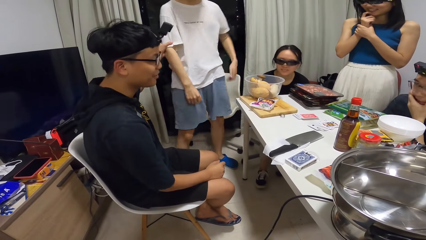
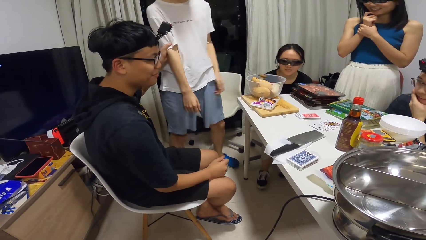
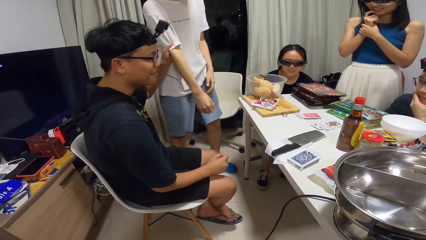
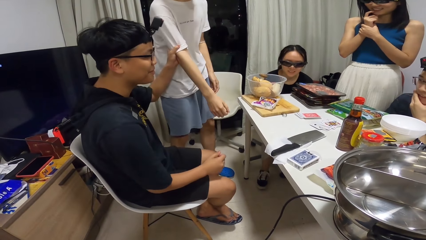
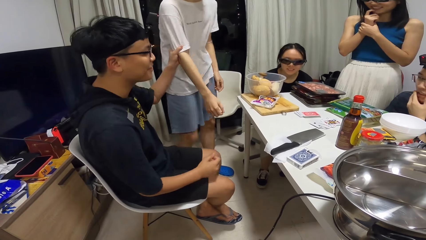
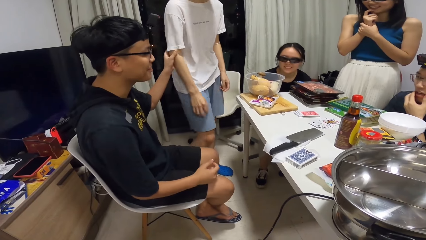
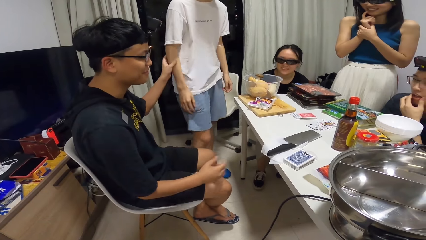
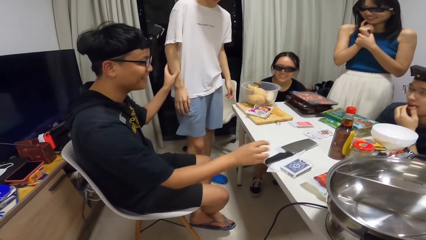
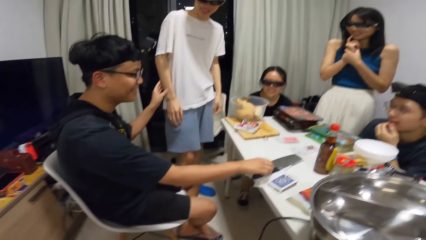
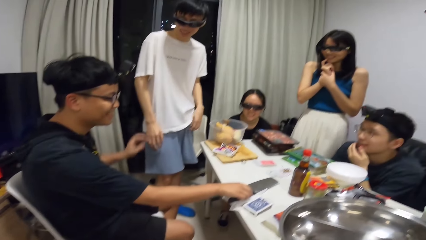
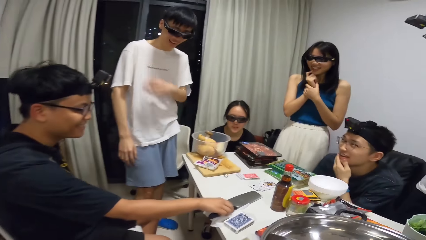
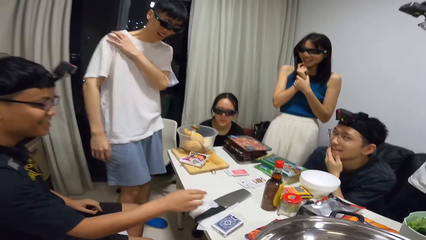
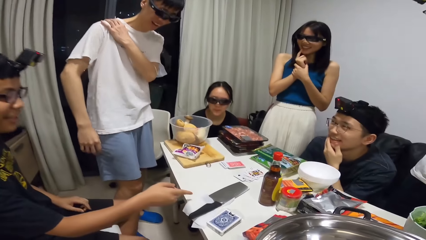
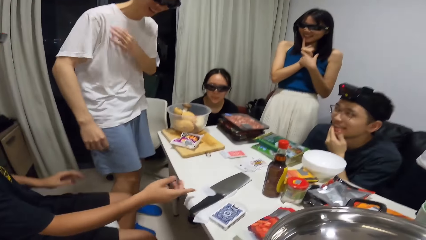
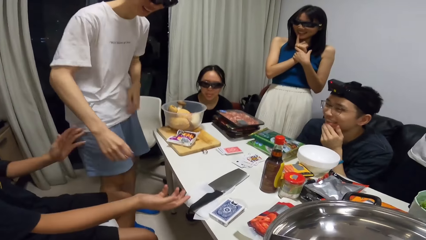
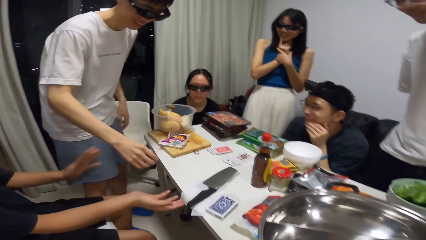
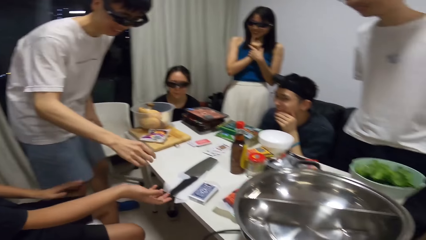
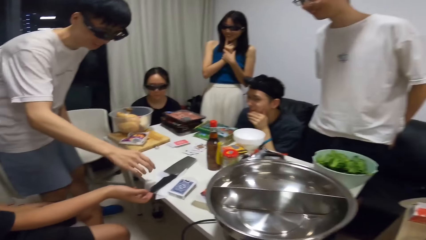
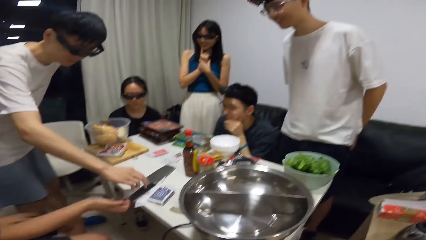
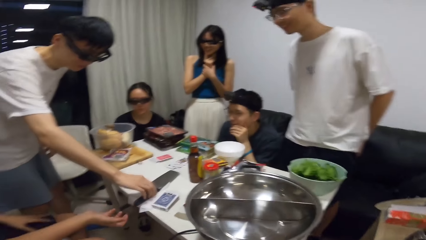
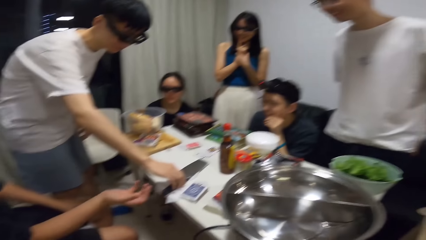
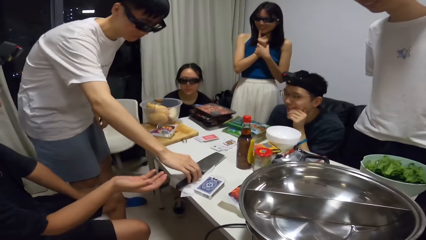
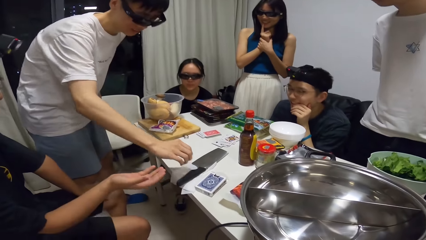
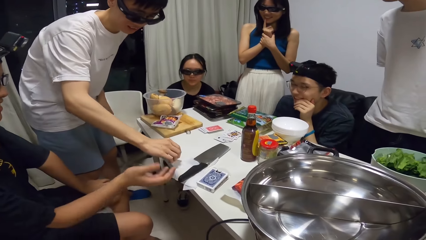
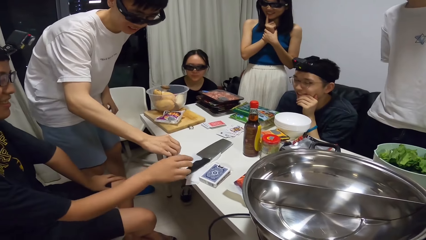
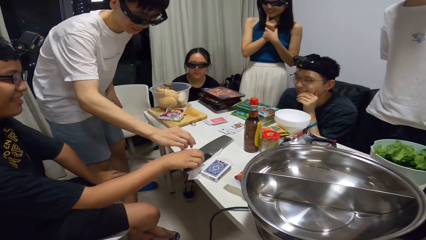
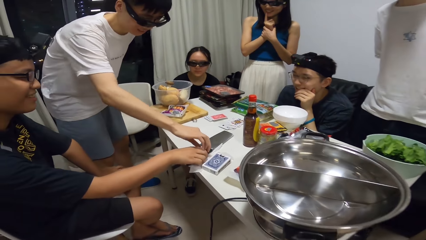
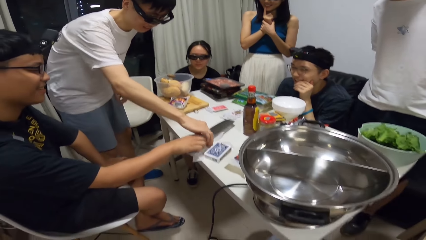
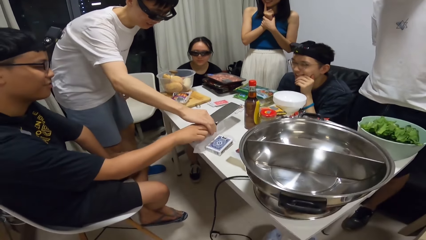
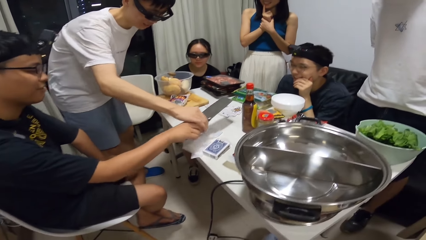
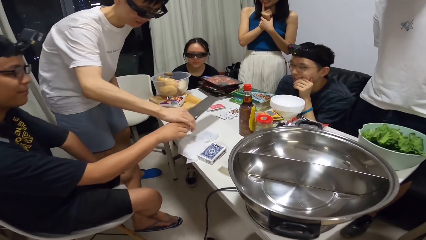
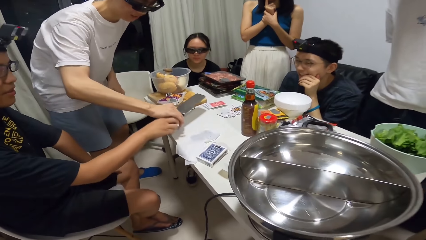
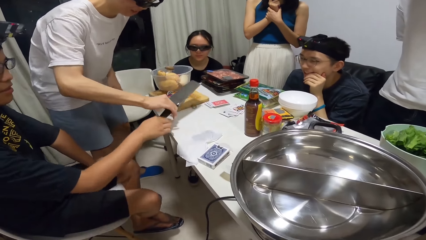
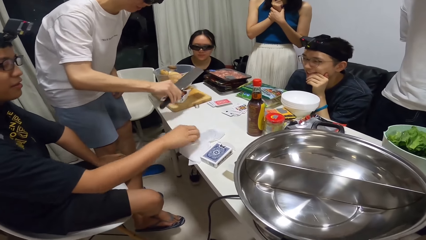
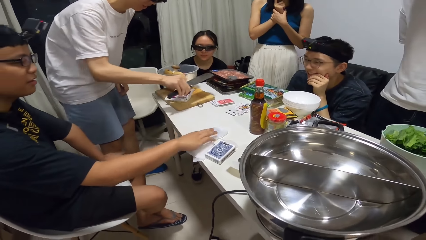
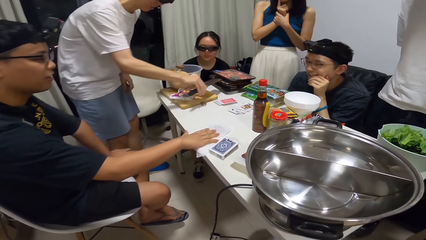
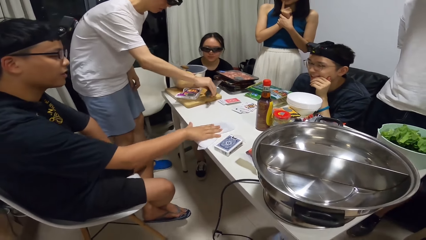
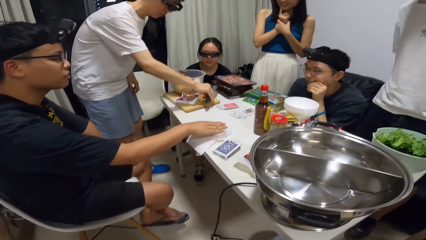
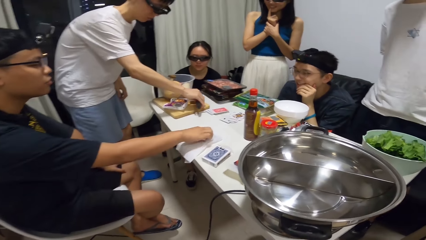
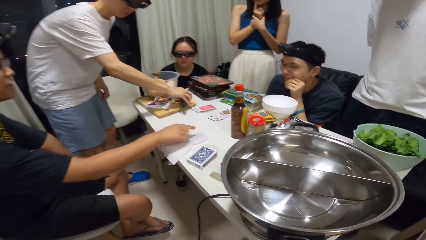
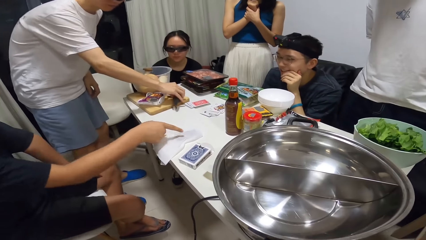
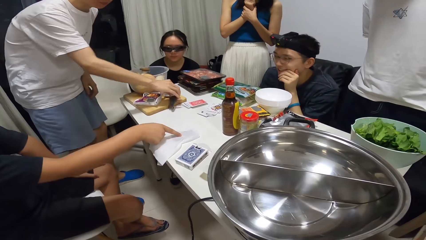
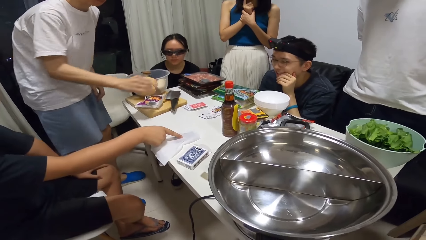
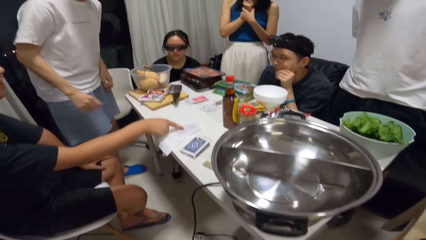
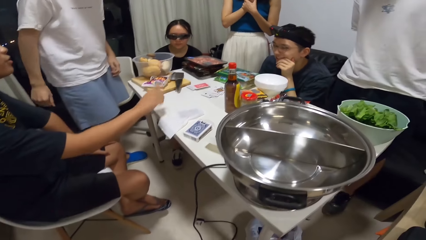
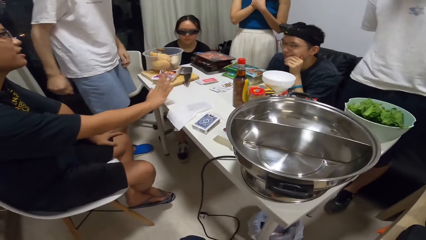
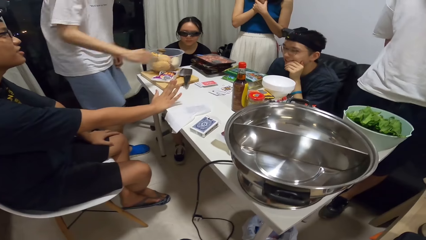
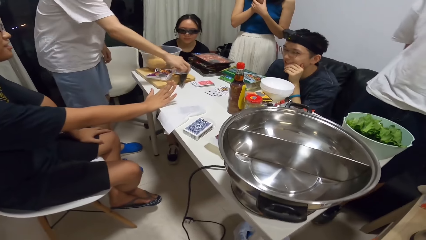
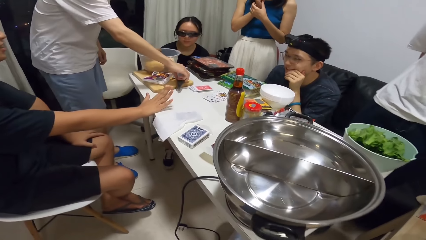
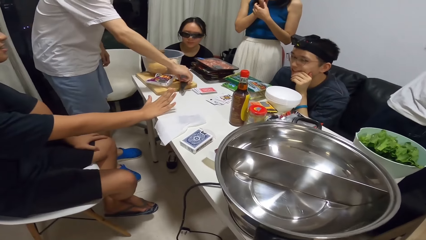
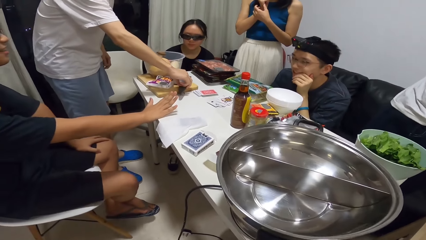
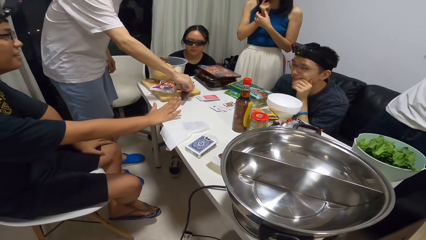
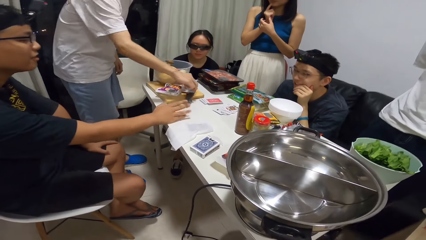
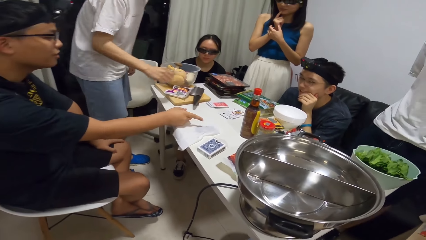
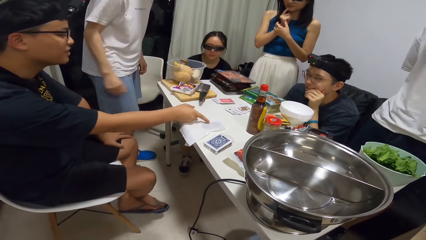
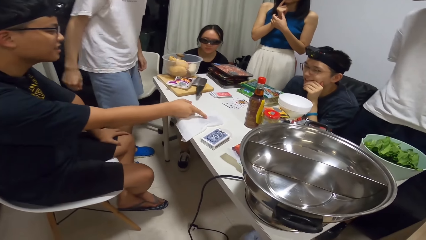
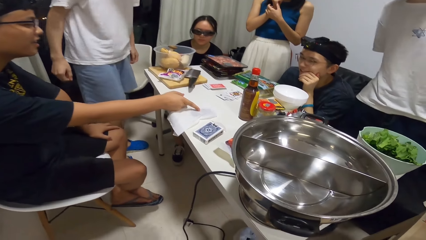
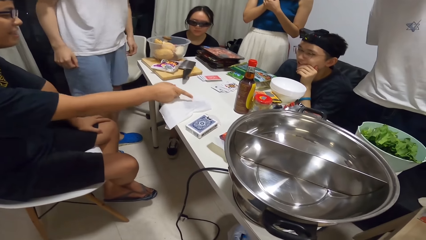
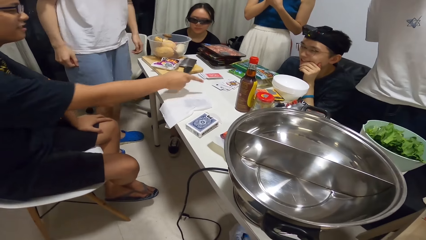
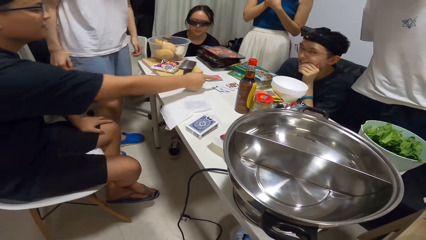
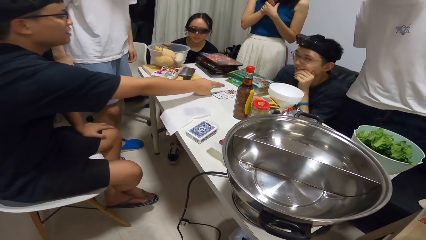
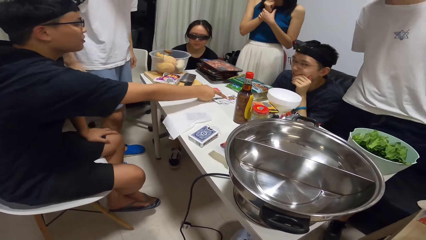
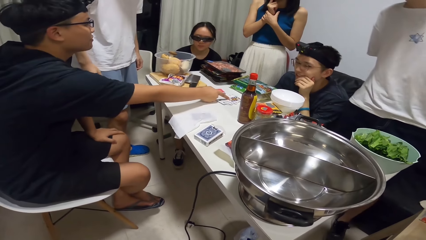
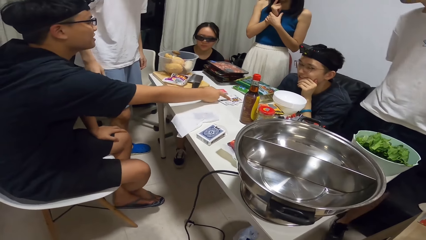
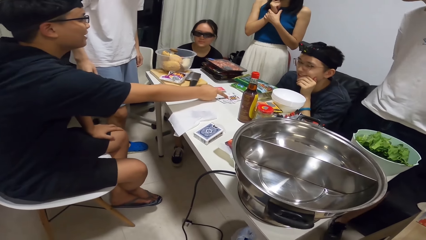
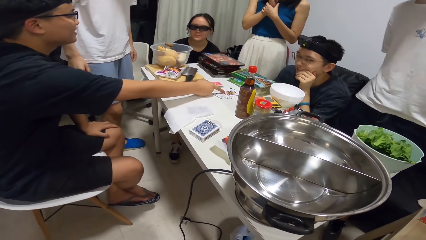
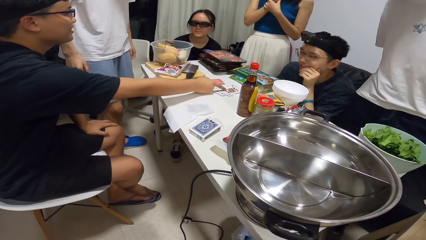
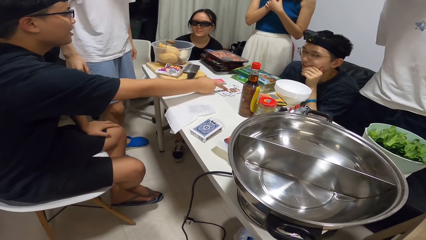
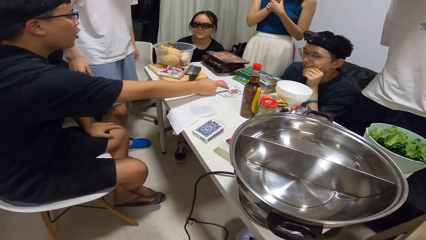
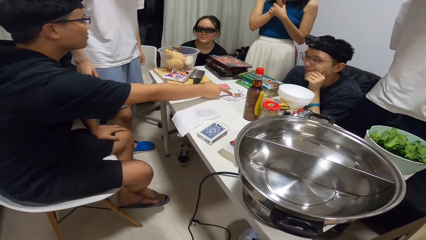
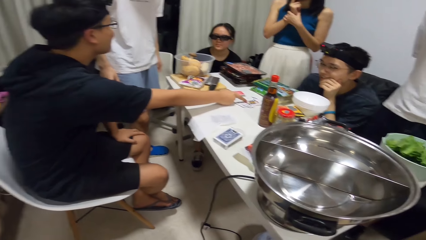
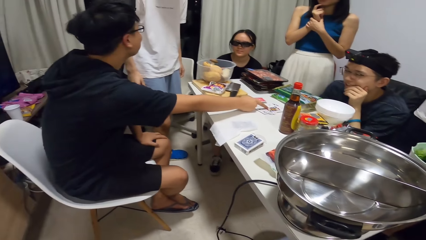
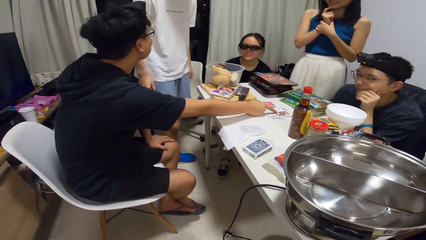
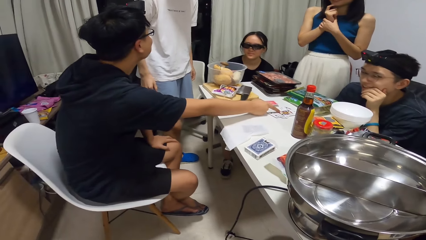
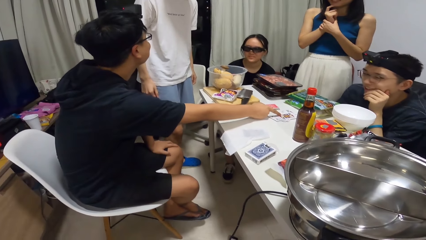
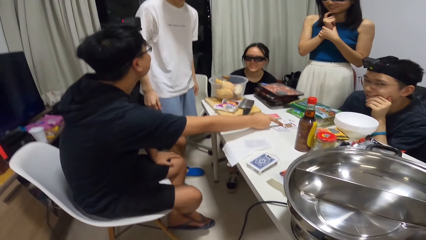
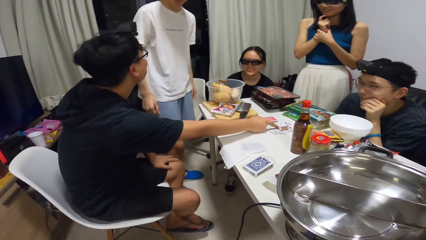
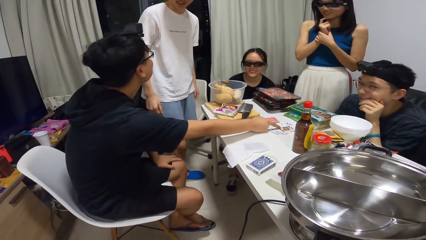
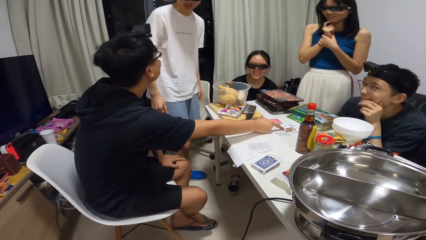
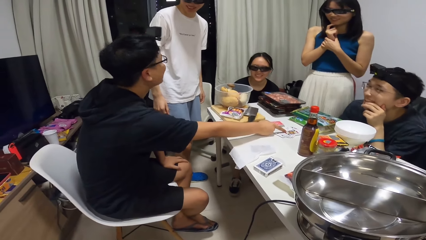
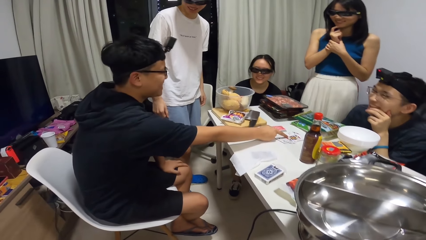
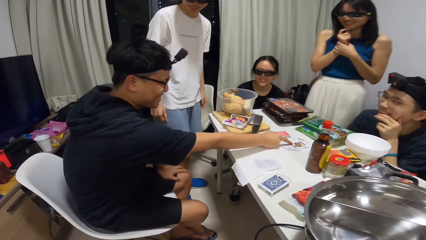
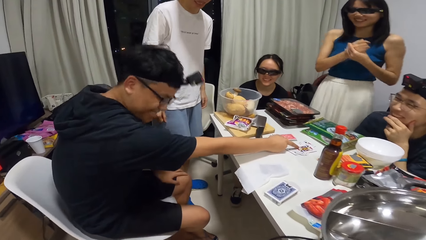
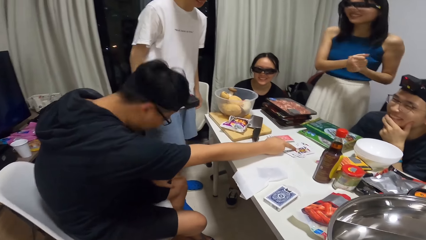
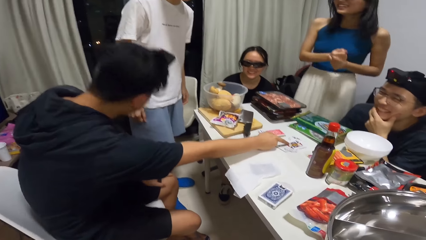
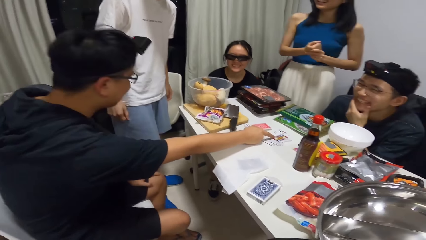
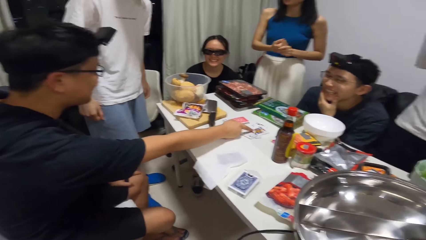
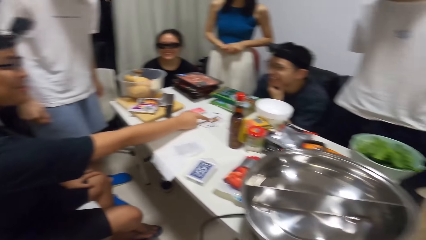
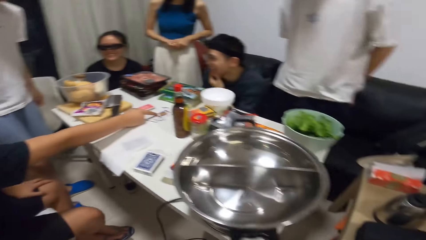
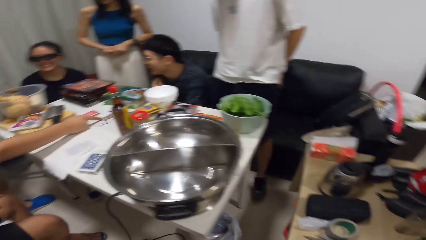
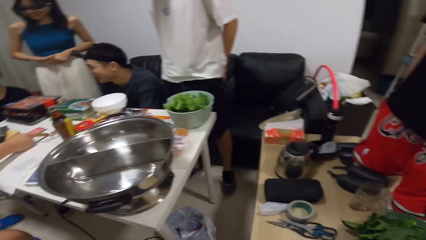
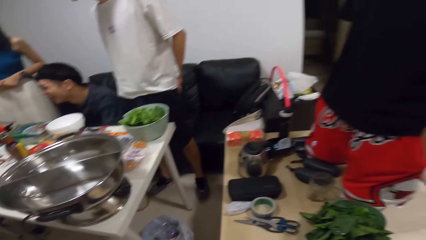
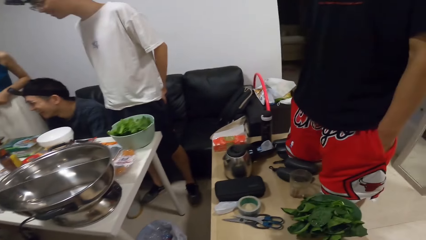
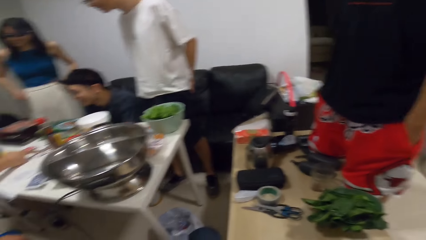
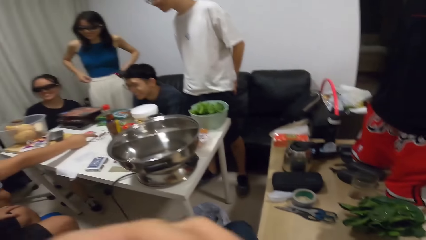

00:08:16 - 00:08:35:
The man drags another man towards himself. The first man touches the chopping knife with his right hand. The other man touches the chopping knife with his right hand. The first man and the other man lift the chopping knife on the table with their right hands. The first man drops his right hand on the tissue paper on the table. The other man drops the chopping knife on the chopping board on the table. The first man points at the card on the table. He touches the cards on the table with his right hand.
